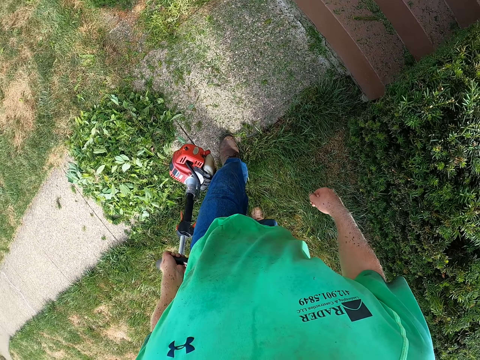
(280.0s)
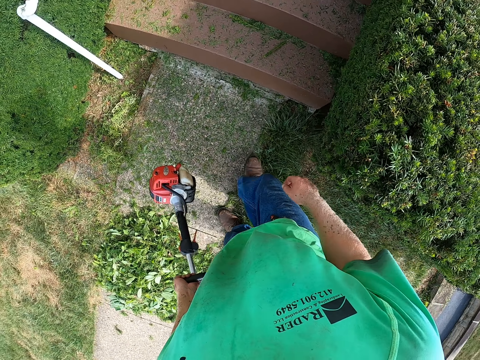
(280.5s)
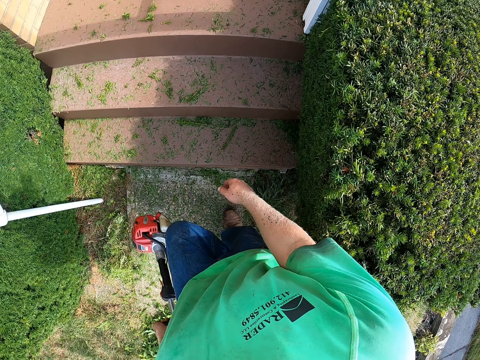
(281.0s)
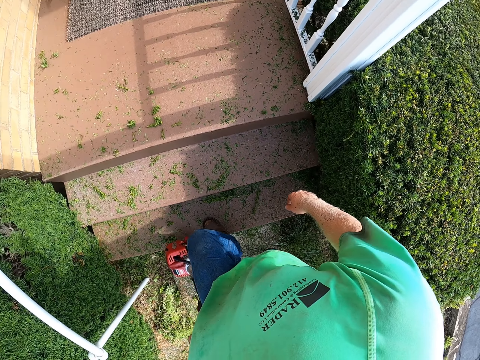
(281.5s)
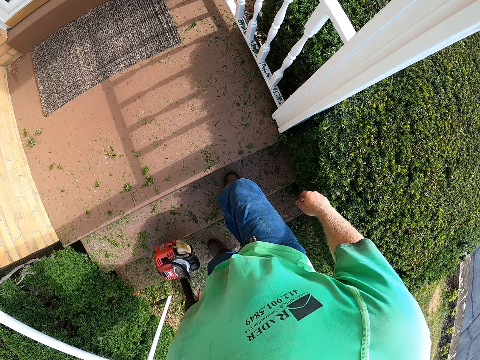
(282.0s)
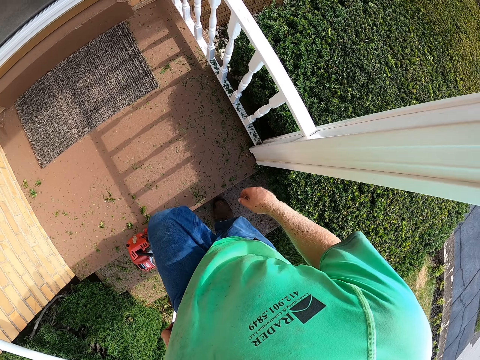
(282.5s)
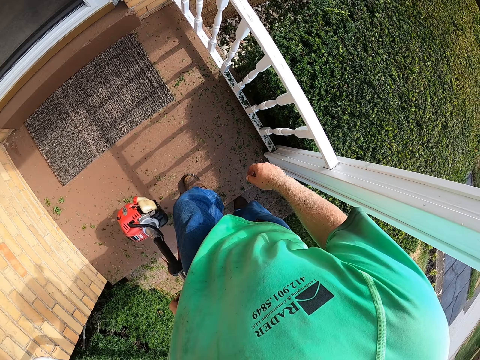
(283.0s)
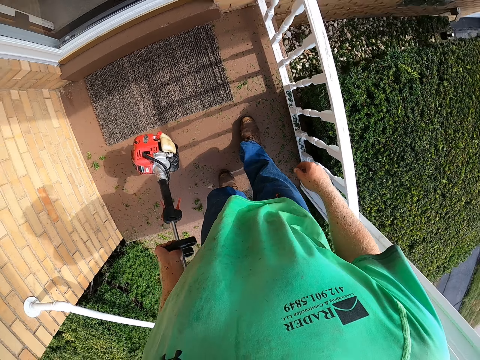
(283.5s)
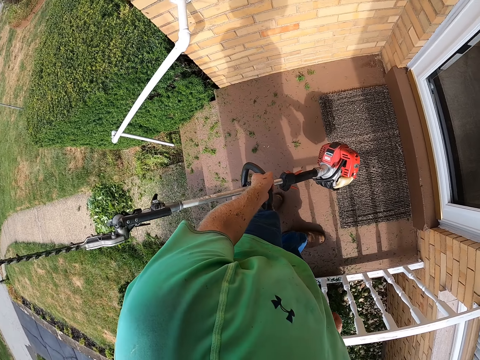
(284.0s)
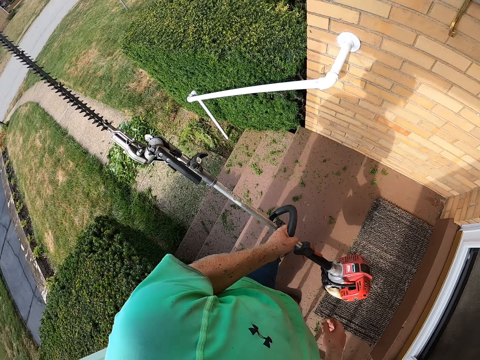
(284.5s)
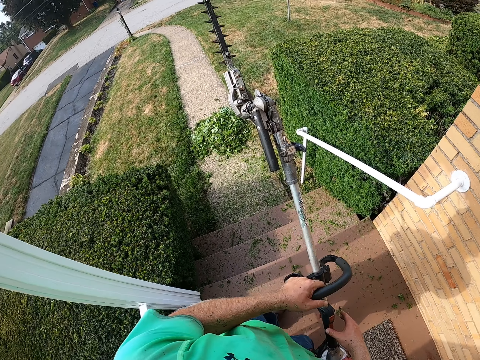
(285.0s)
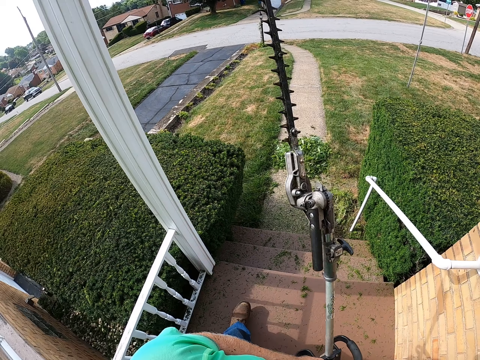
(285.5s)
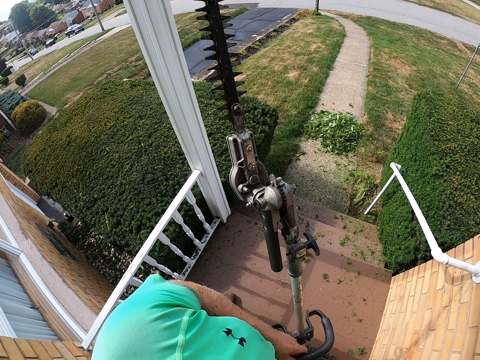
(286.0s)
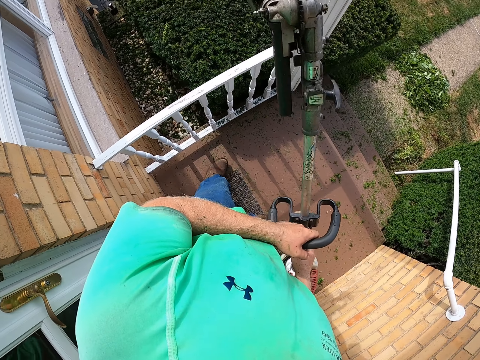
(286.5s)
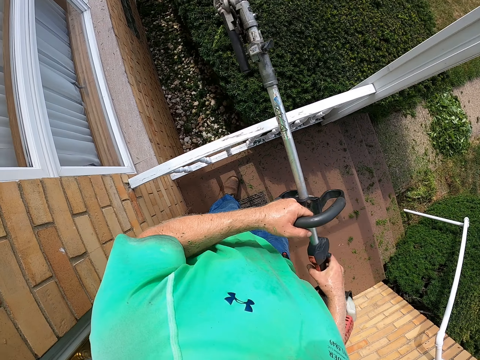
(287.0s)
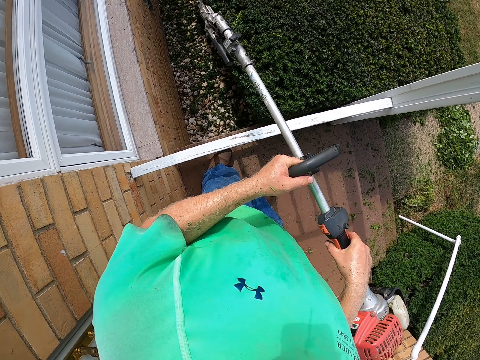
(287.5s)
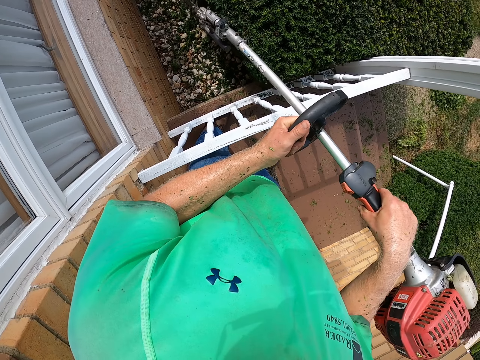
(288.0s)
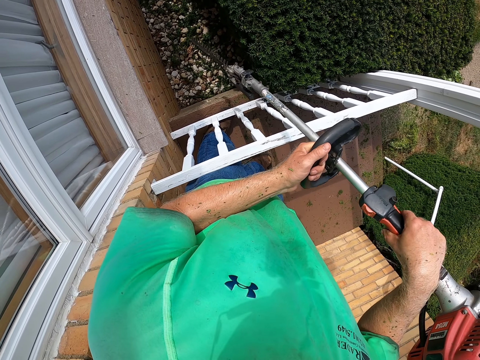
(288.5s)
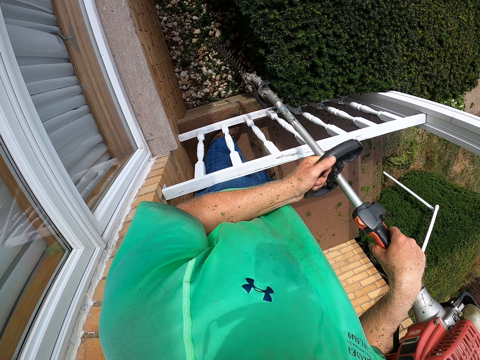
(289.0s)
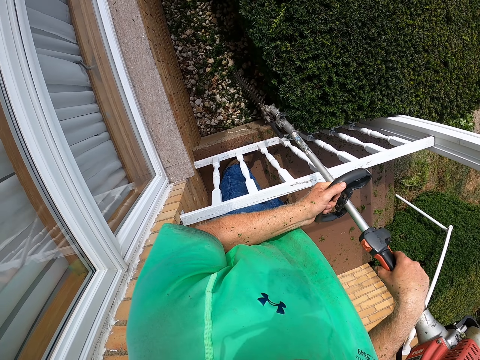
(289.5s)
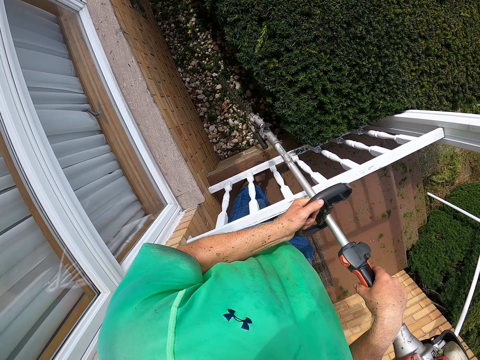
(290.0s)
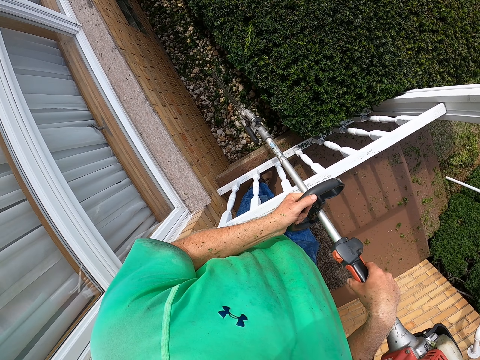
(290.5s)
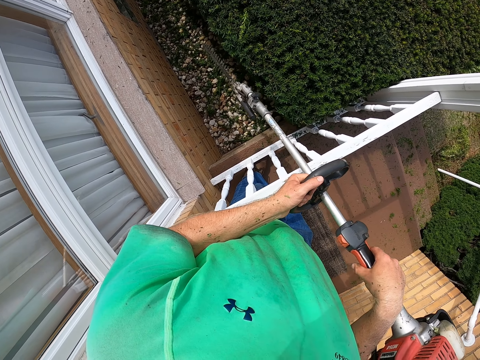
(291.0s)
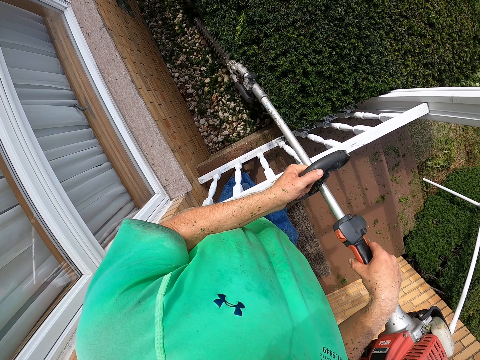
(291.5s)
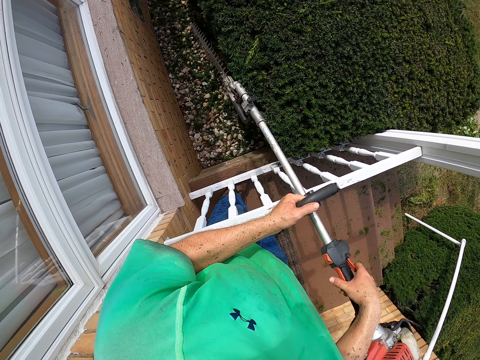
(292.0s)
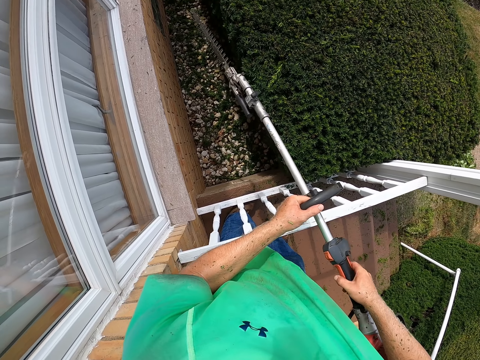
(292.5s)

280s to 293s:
The camera wearer walks up a flight of stairs. He holds the hedge trimmer with both hands. He carries with his hands. He places the lawn on a stair. He trims the flower bed with the cordless hedge trimmer with both hands.

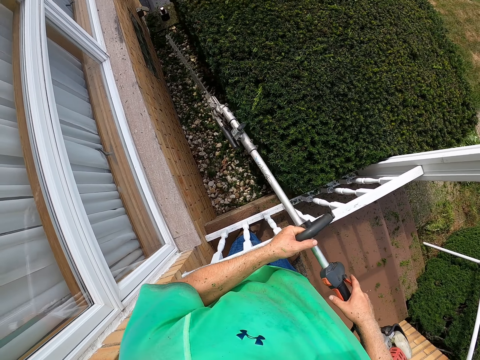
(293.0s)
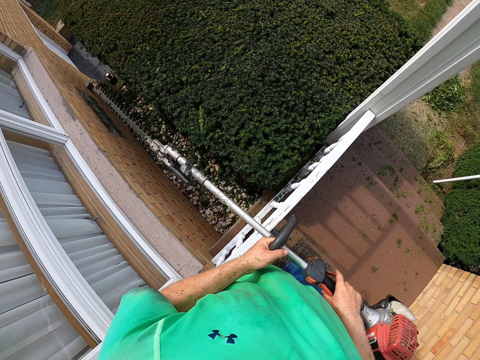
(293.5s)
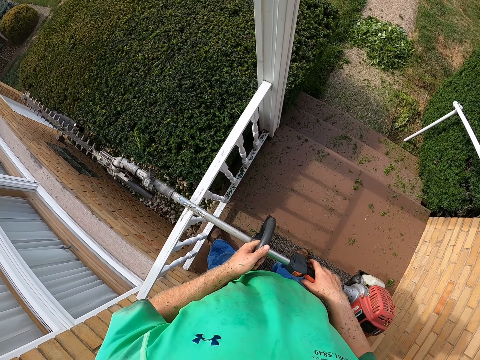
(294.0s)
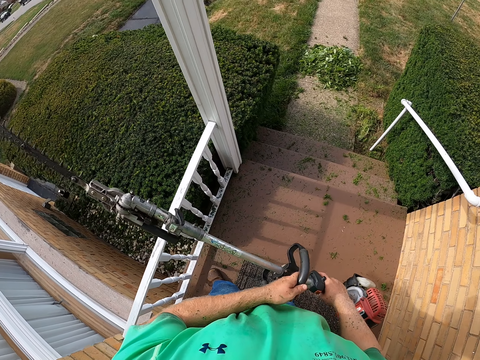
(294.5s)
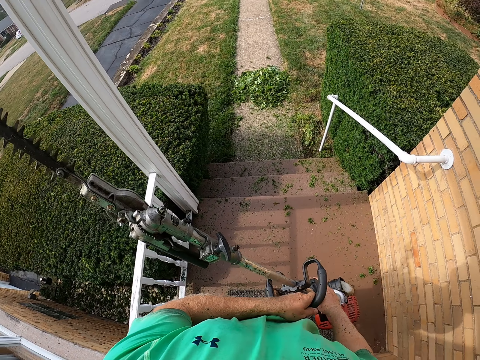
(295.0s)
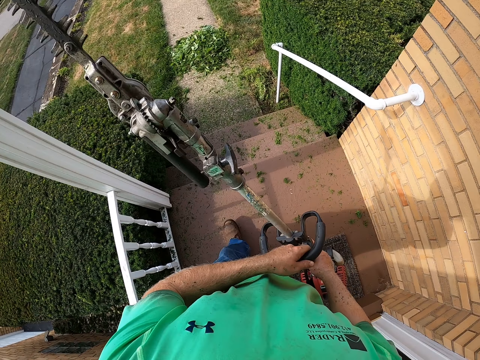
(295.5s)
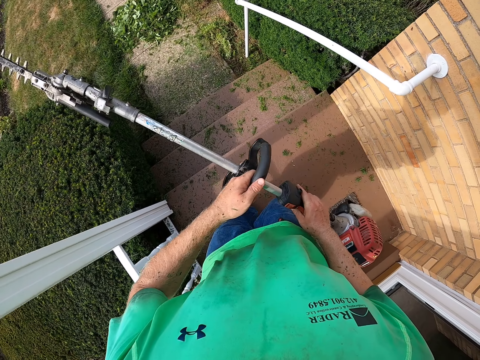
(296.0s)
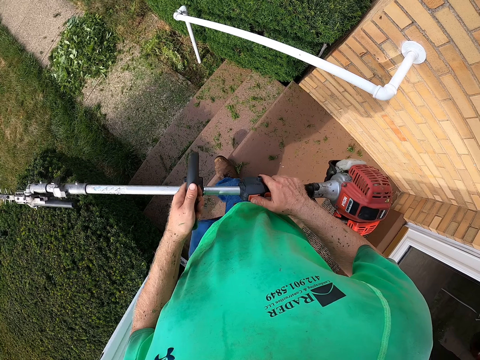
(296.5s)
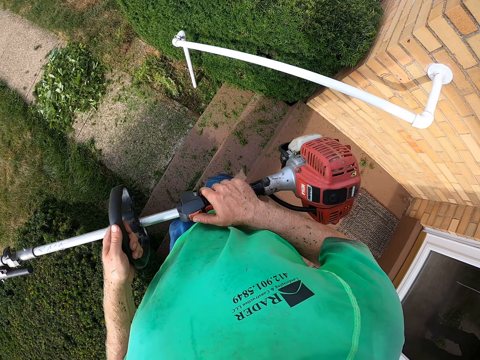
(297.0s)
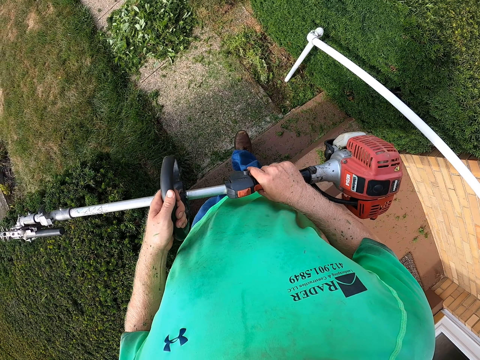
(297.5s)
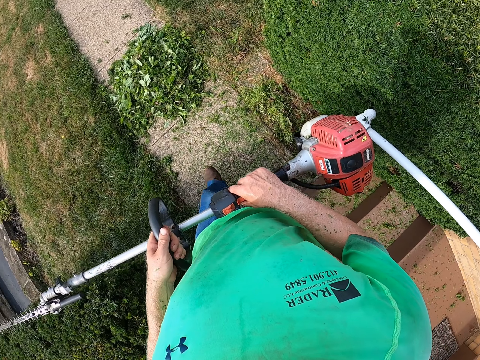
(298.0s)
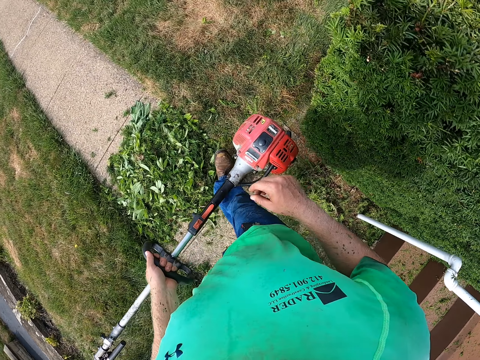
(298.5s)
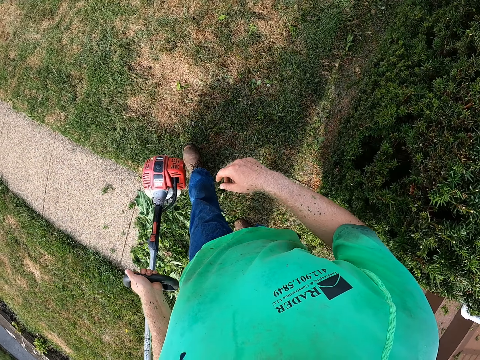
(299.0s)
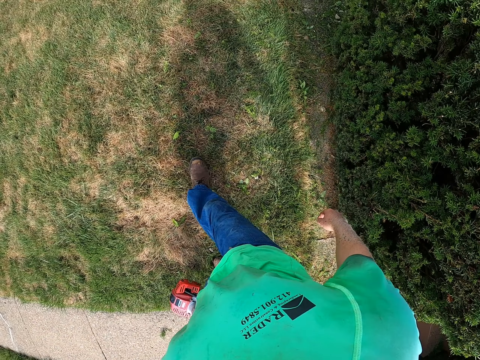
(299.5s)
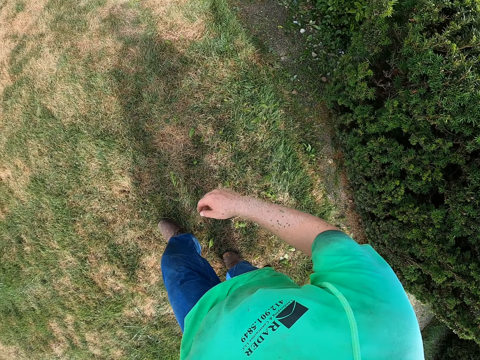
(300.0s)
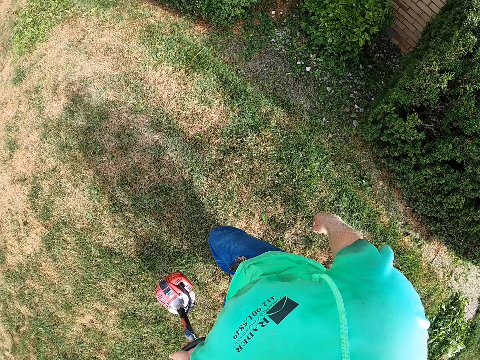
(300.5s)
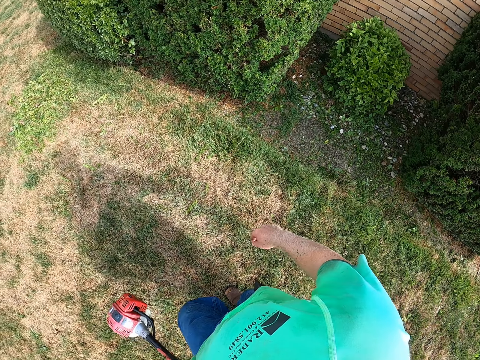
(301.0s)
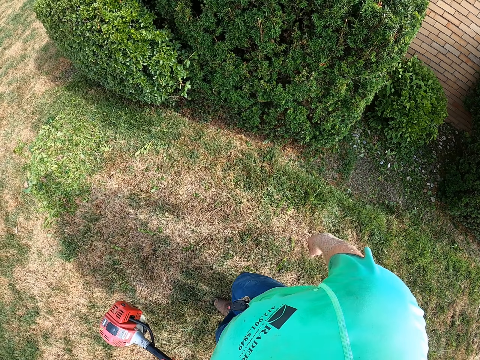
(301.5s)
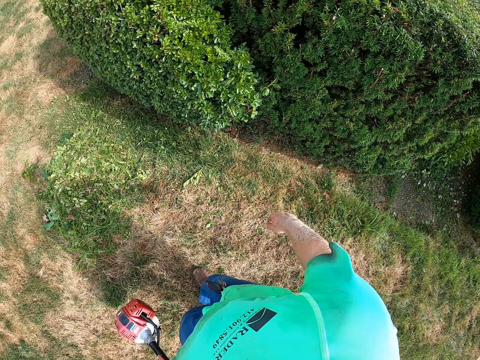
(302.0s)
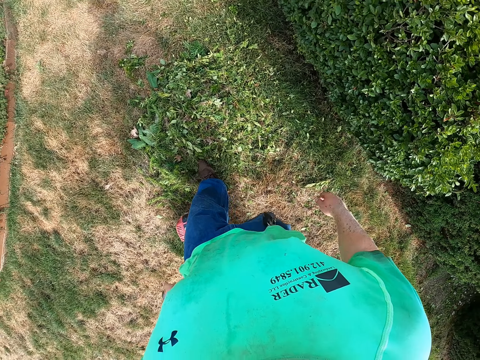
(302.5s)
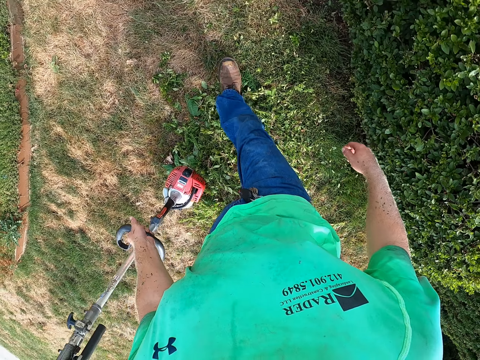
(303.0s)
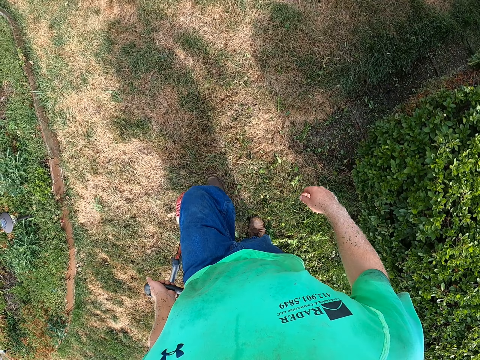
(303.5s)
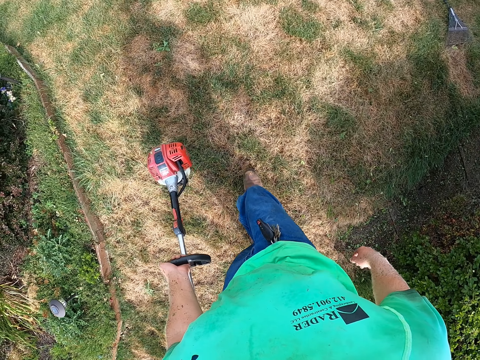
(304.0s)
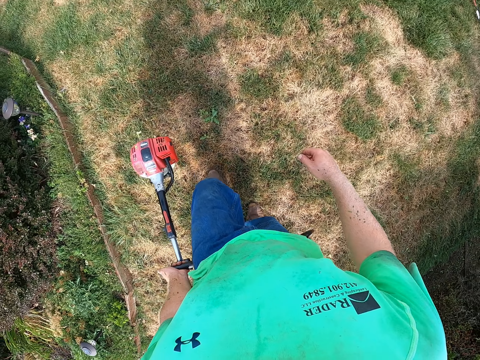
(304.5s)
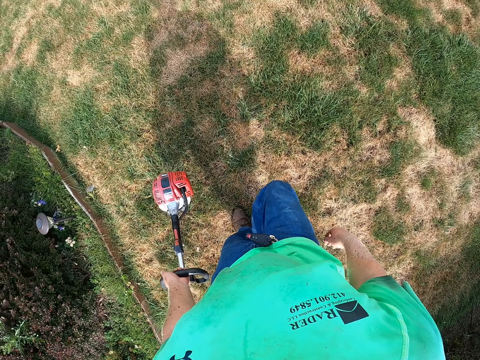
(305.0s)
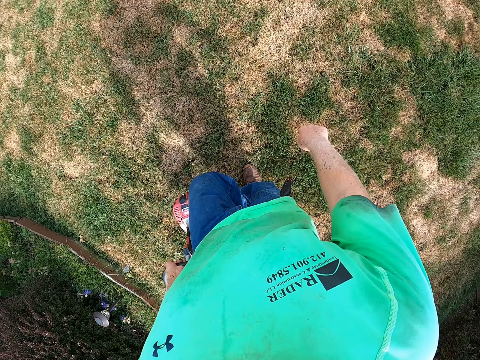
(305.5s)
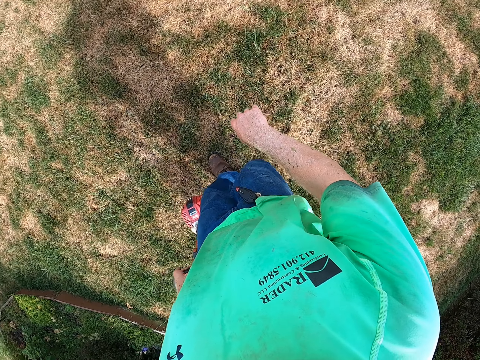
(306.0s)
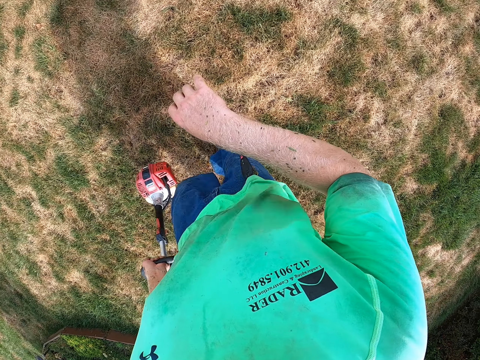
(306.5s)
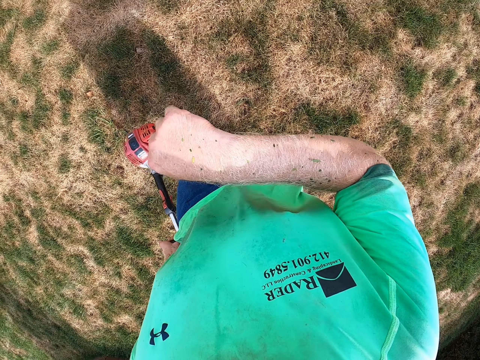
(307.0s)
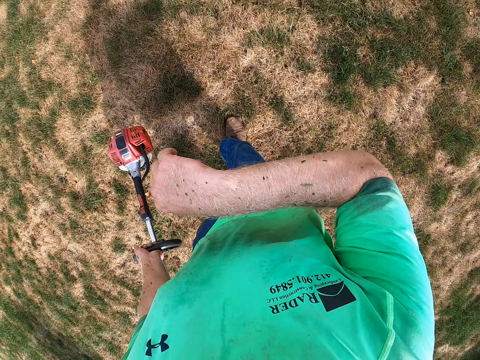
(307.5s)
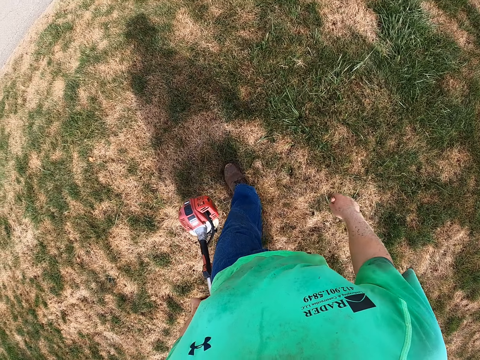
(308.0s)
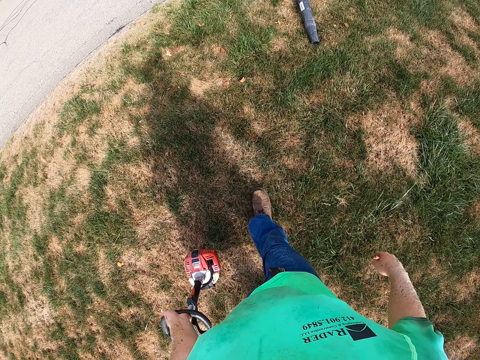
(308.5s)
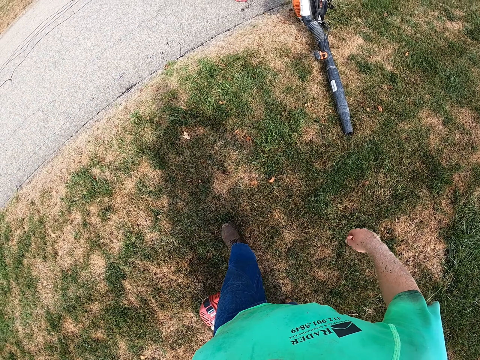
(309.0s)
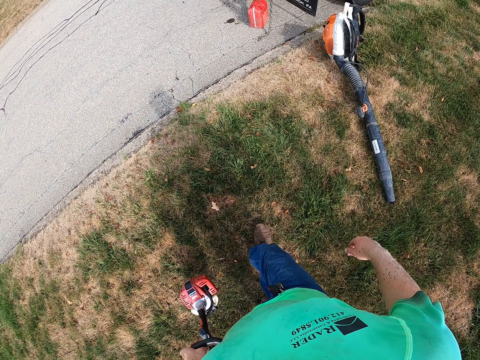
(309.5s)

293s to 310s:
The camera wearer lifts the lawn. He walks down the stairs towards a truck. He carries with his hand. He looks at his hand.
